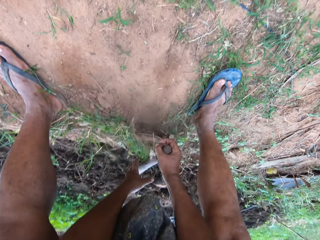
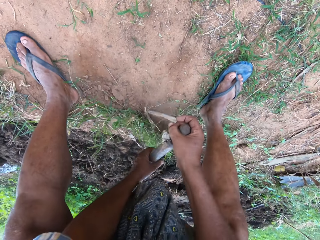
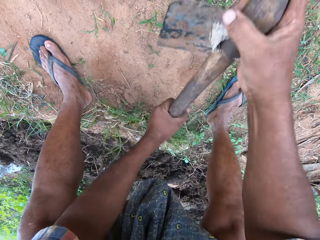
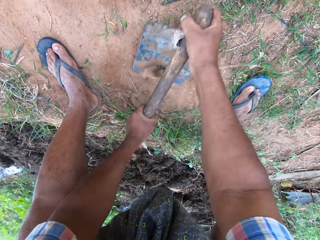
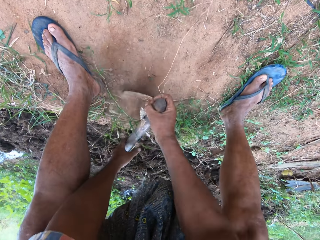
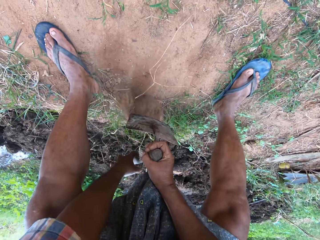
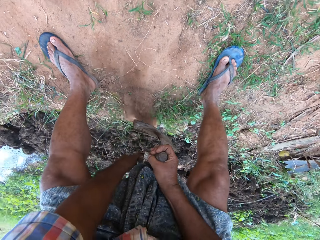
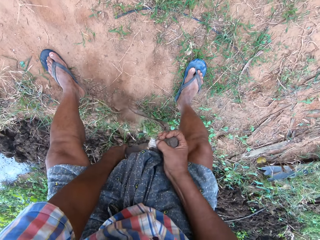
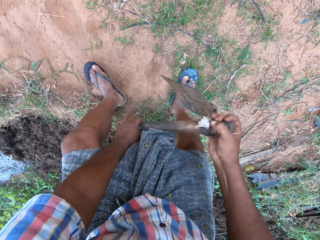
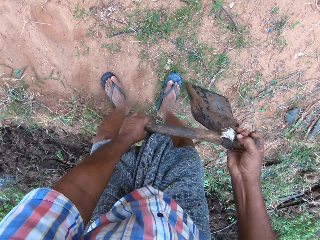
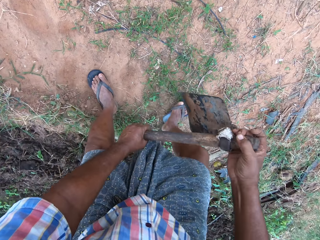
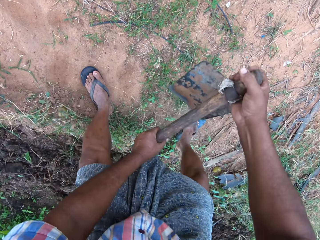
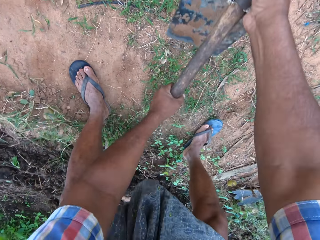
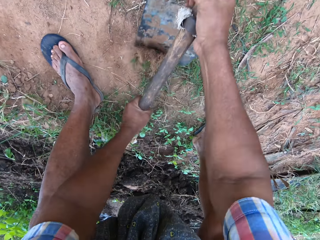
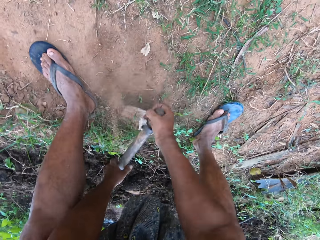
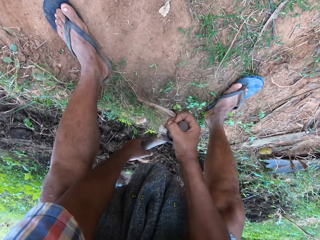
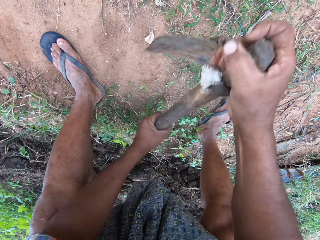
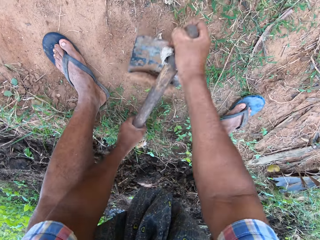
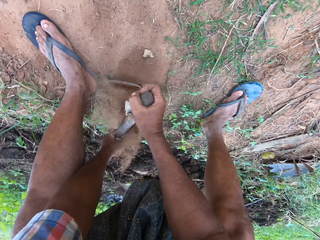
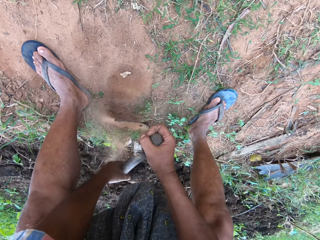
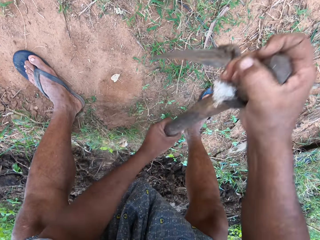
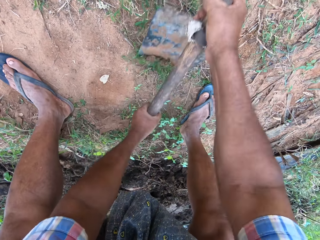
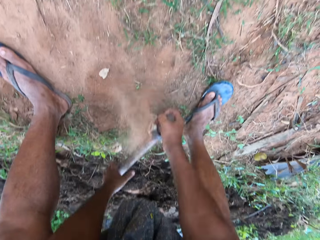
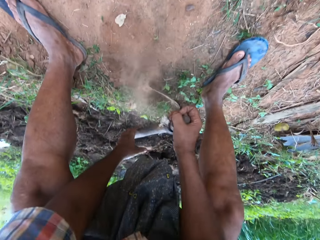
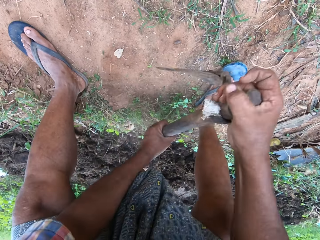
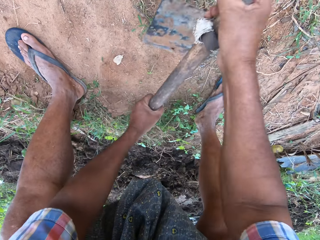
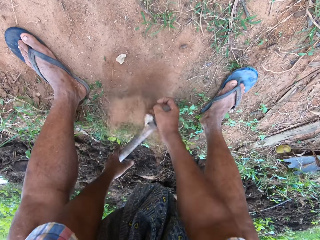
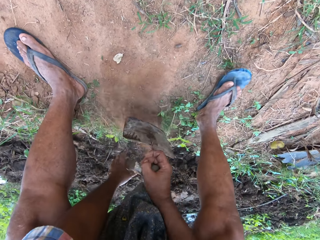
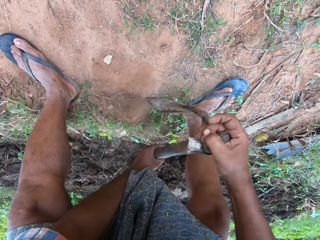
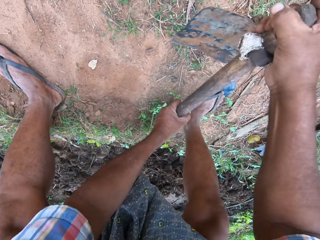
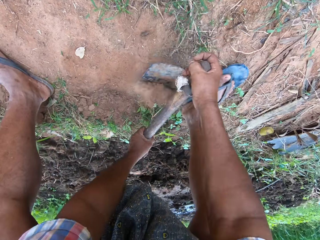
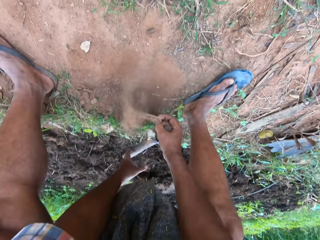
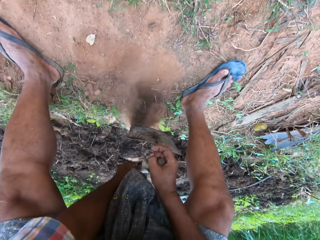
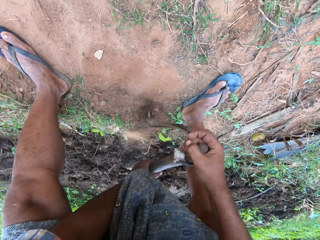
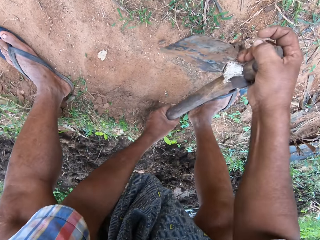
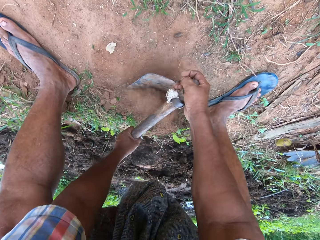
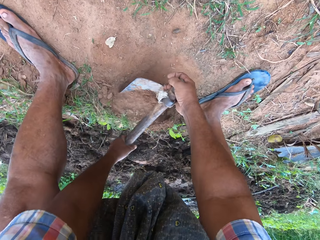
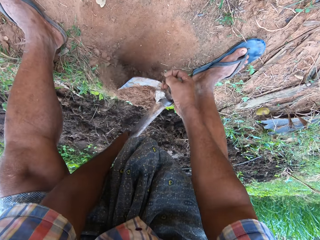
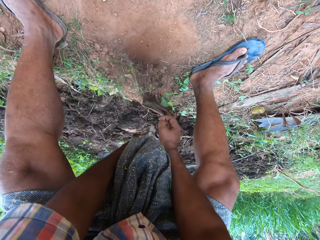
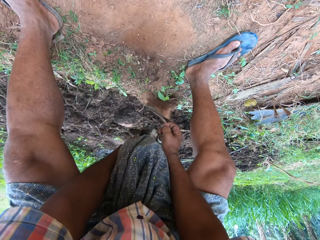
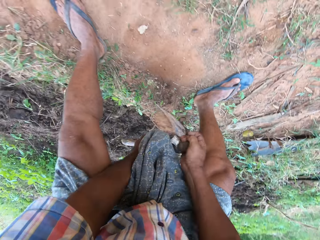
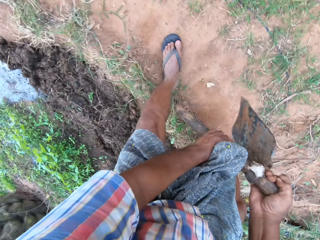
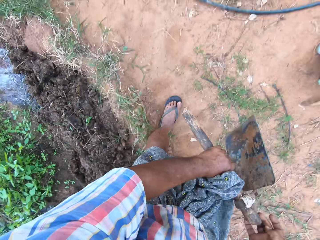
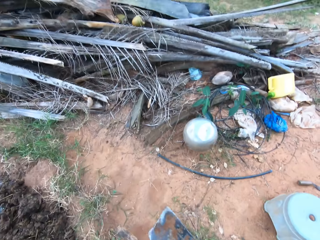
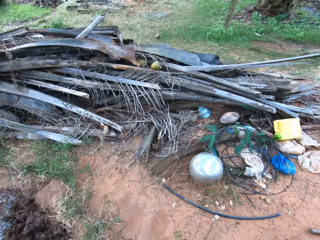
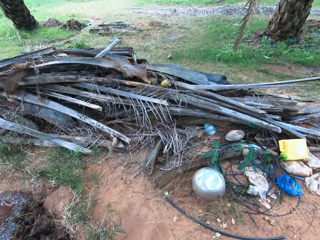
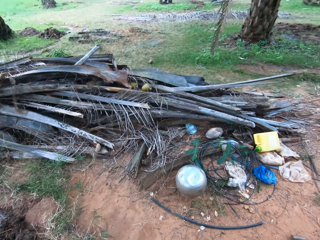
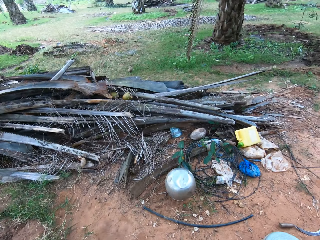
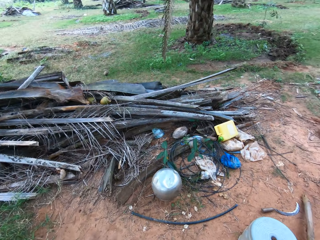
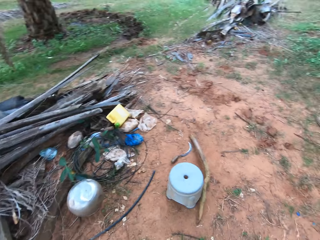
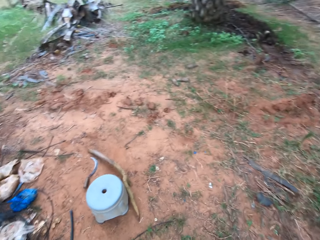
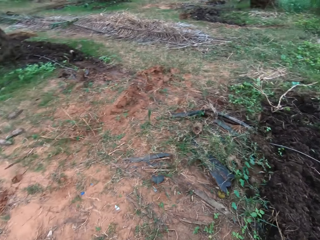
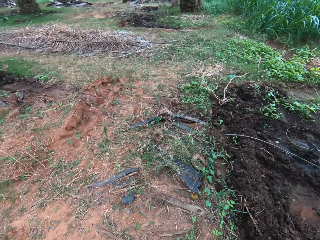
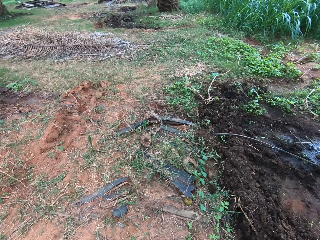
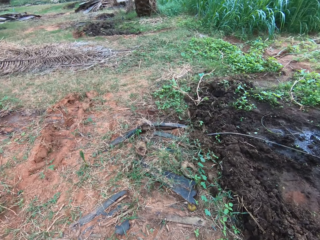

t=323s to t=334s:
The camera wearer moves around. He digs the ground with a short-handled hoe. He clears the weed with the hoe in his hands. He stands up. He holds the hoe with his left hand. He looks around.

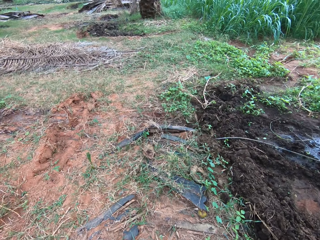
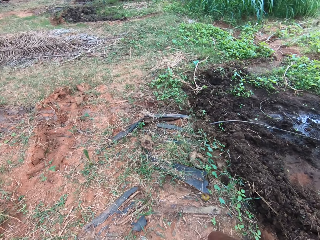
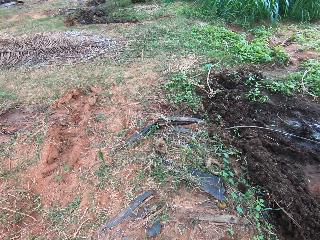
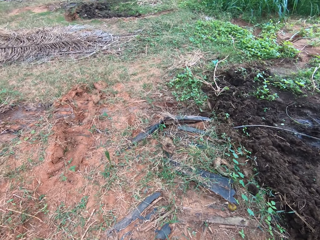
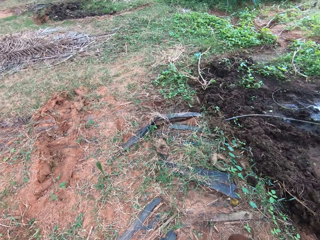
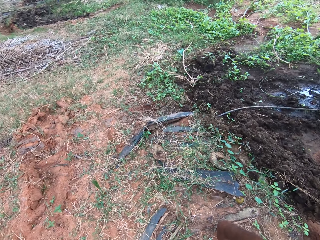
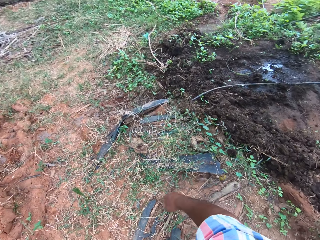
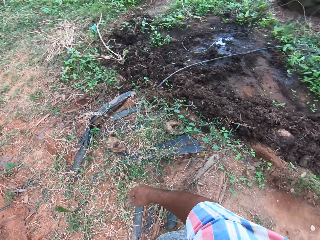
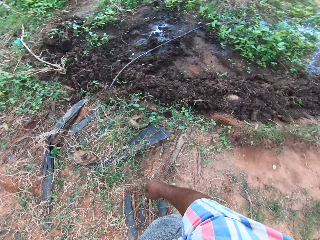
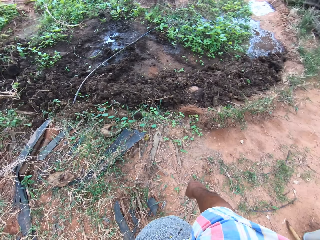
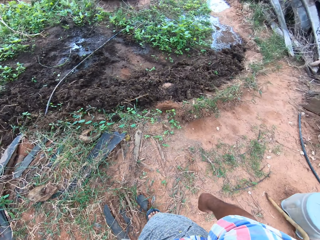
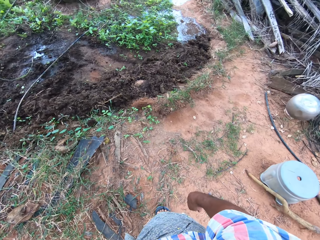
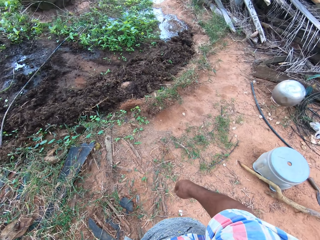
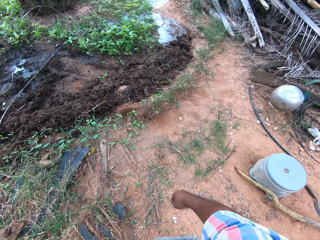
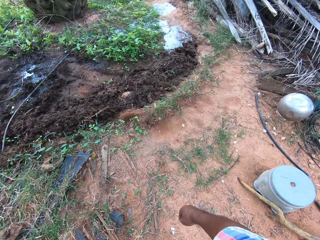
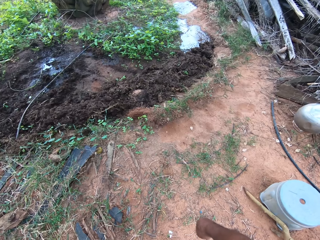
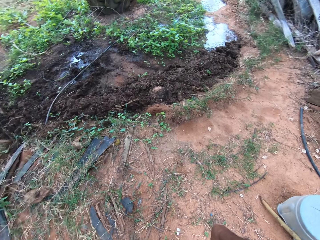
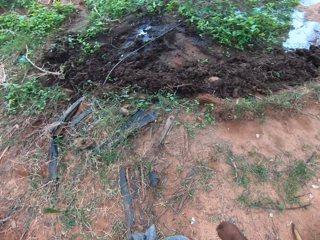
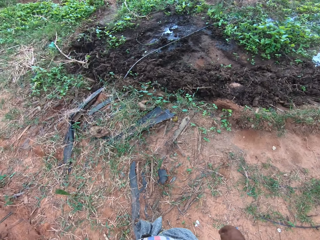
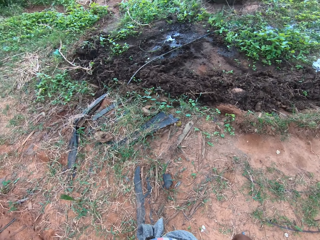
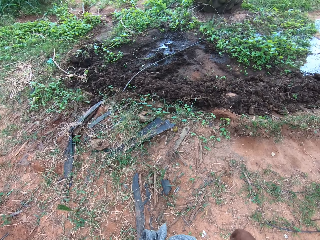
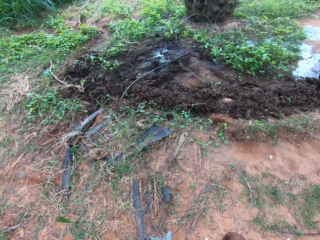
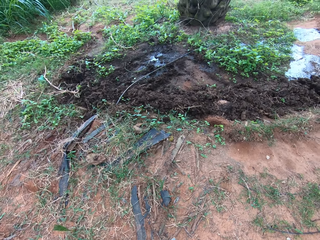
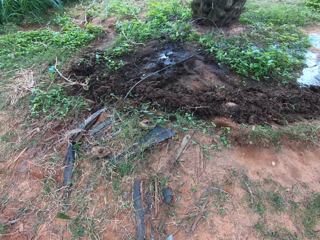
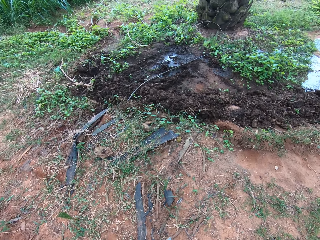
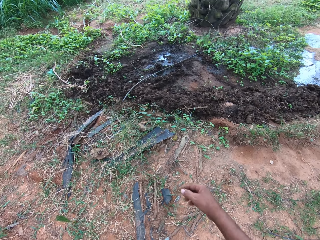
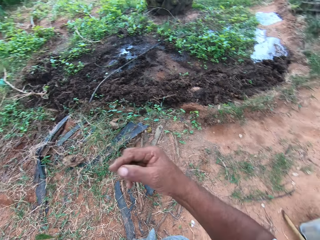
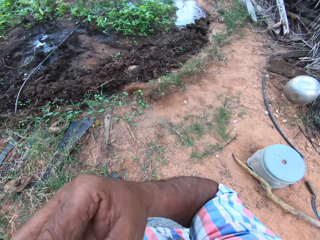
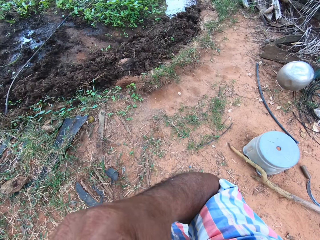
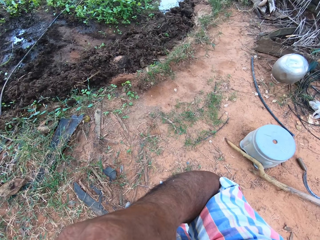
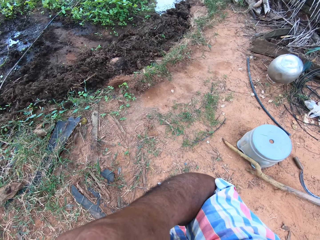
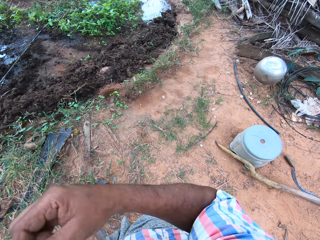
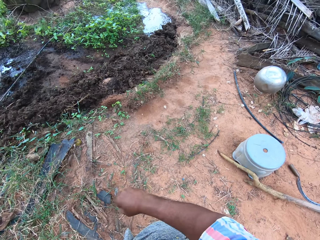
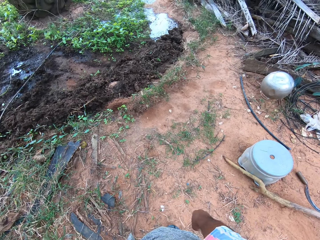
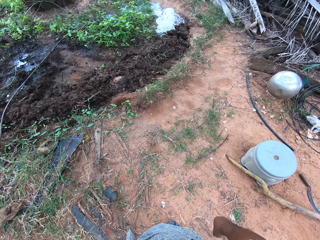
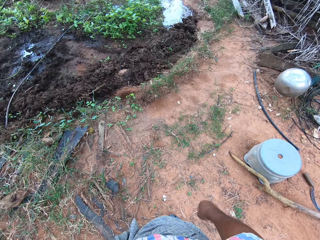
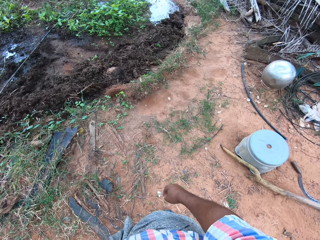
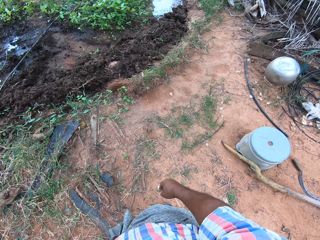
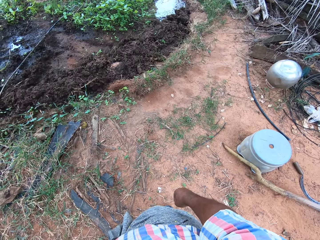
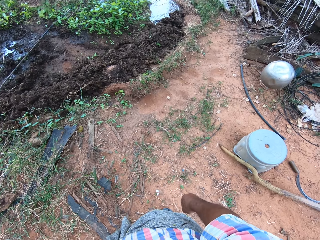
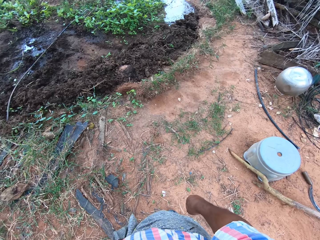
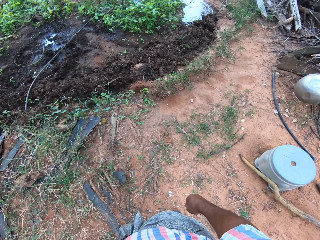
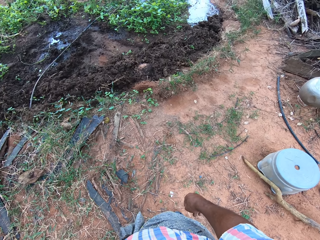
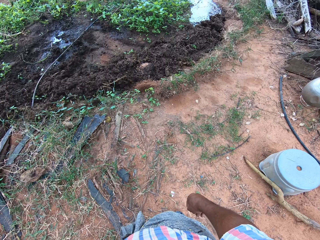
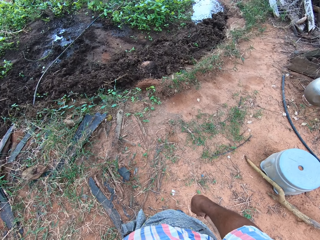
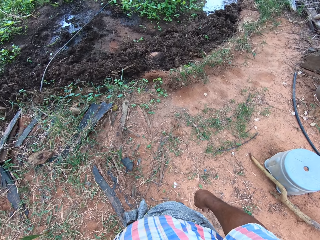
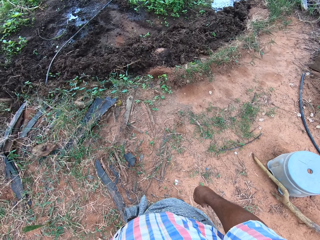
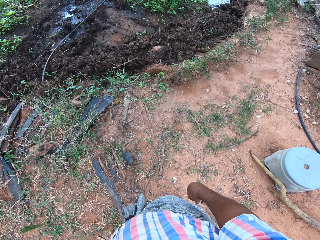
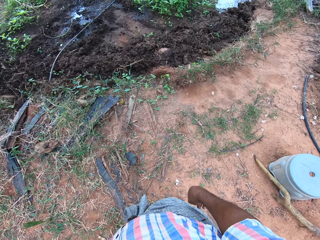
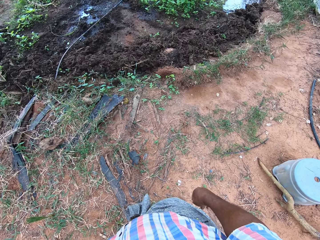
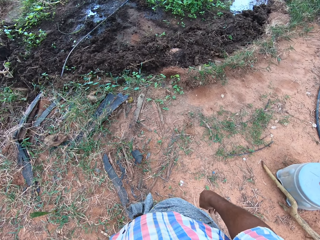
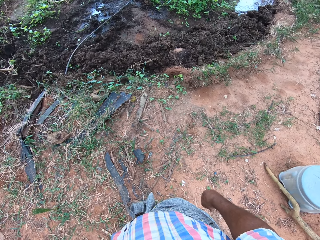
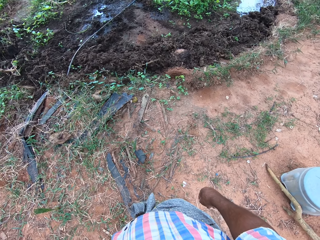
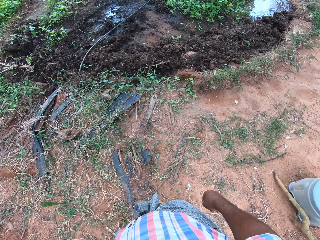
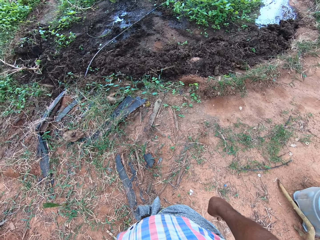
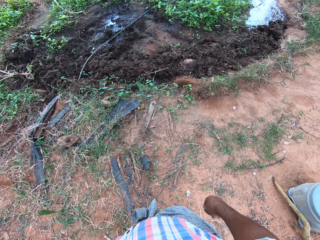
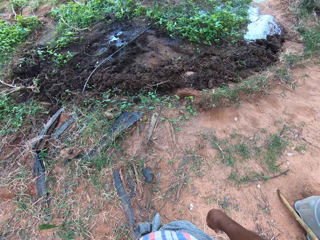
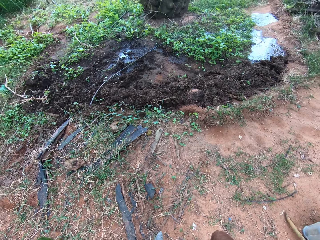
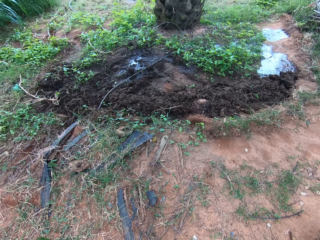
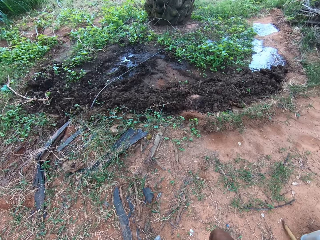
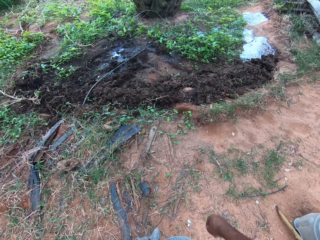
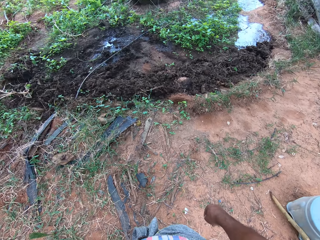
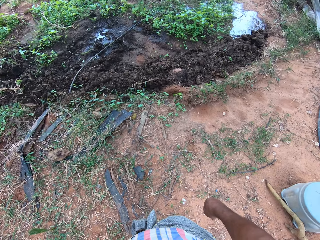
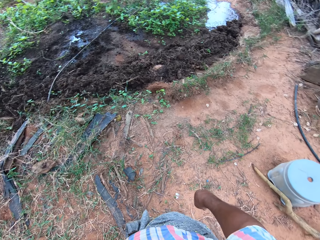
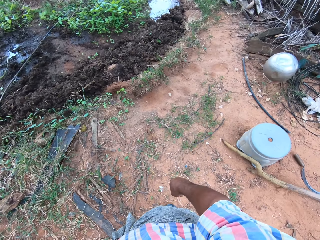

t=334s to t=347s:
The camera wearer moves around. He looks around. He touches his face with his right hand. He looks around.
